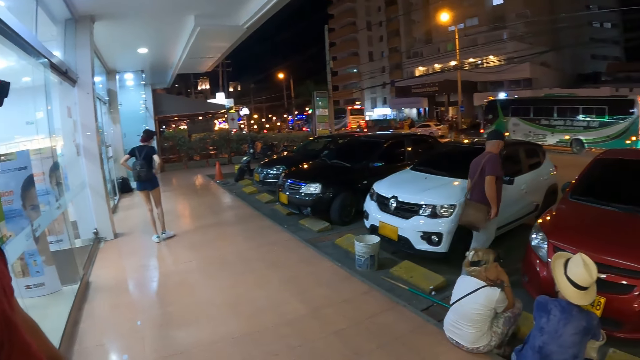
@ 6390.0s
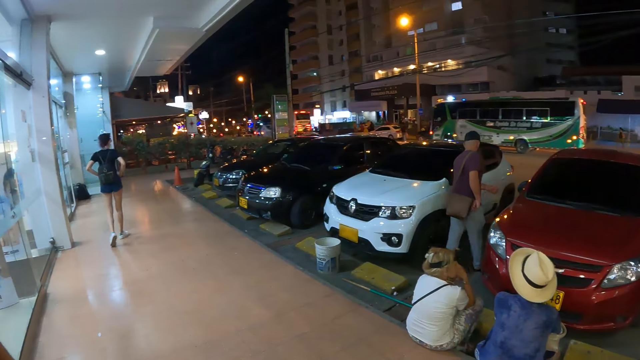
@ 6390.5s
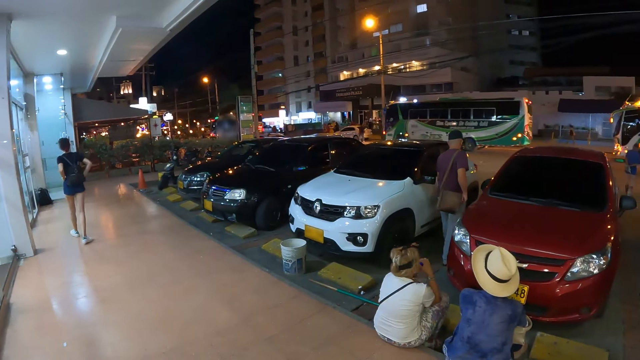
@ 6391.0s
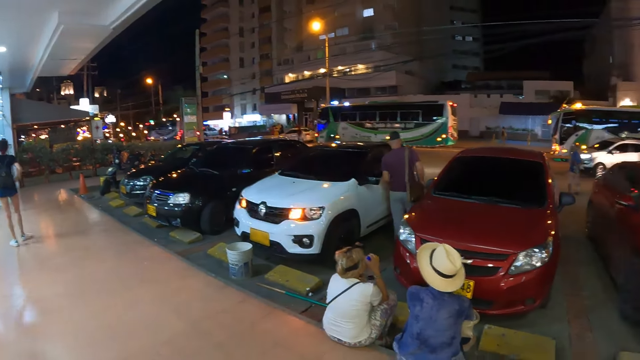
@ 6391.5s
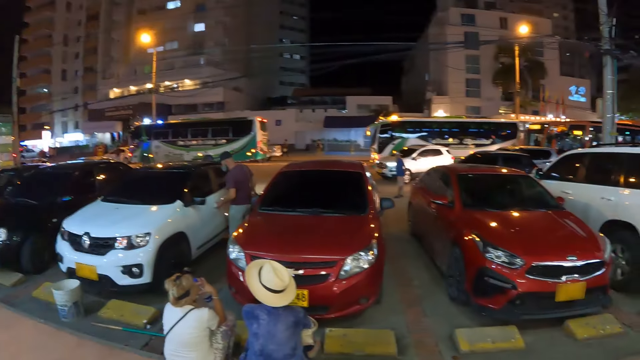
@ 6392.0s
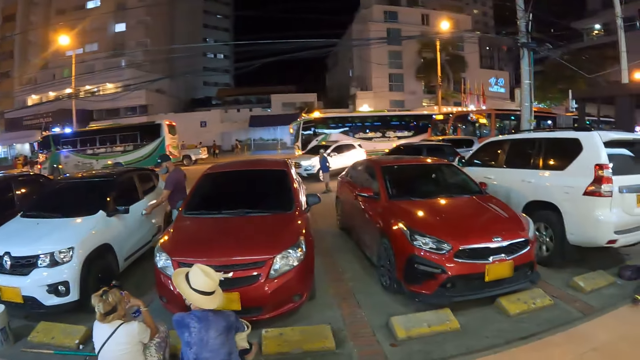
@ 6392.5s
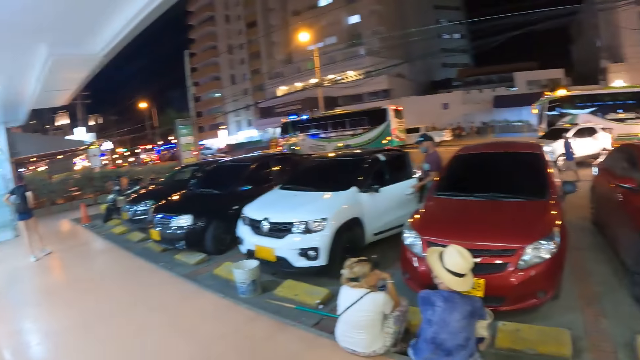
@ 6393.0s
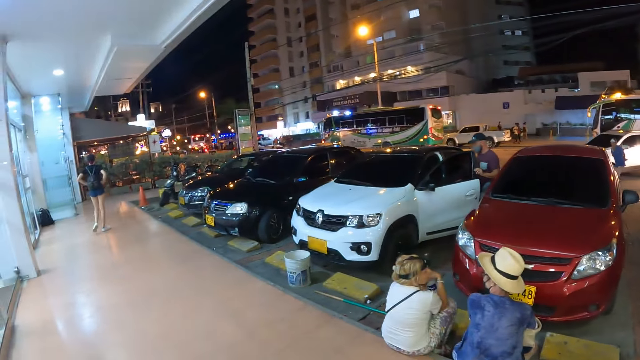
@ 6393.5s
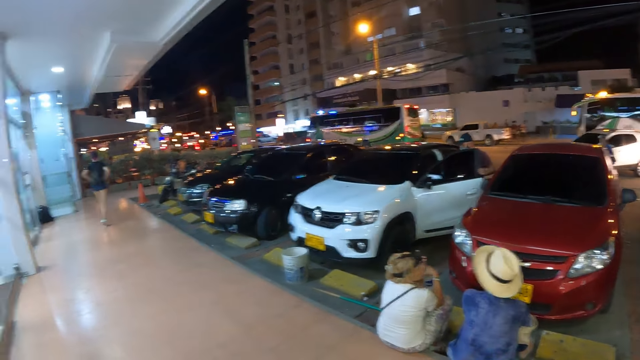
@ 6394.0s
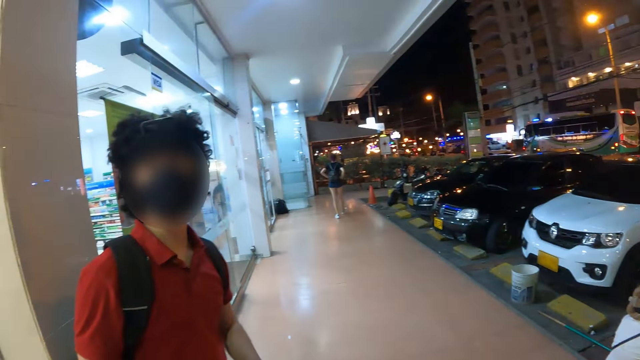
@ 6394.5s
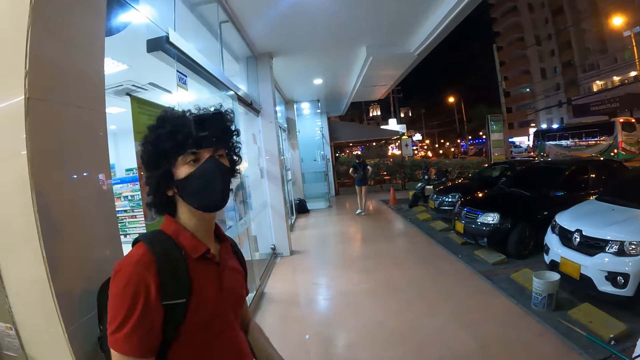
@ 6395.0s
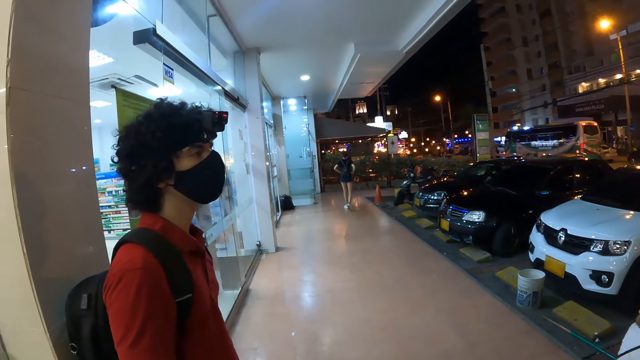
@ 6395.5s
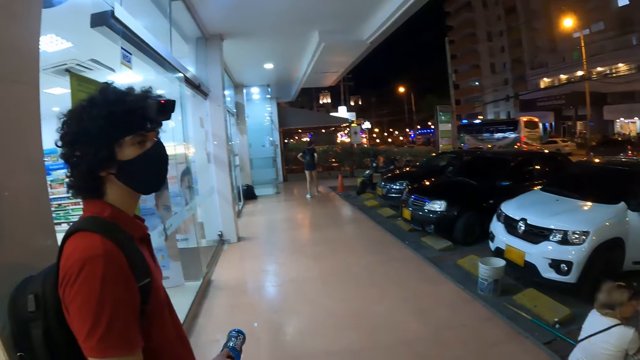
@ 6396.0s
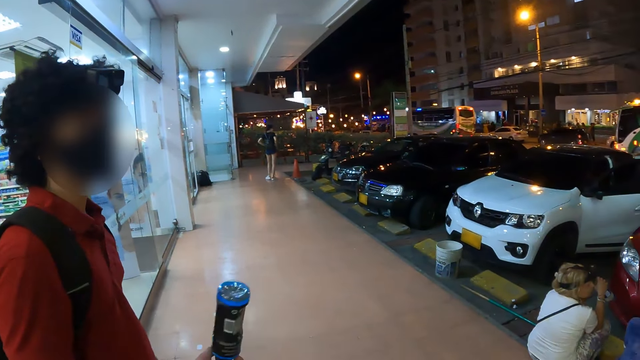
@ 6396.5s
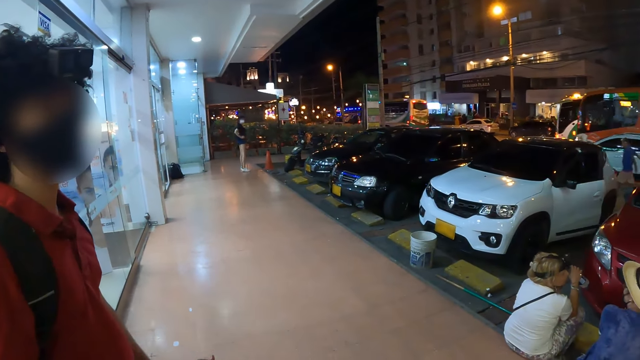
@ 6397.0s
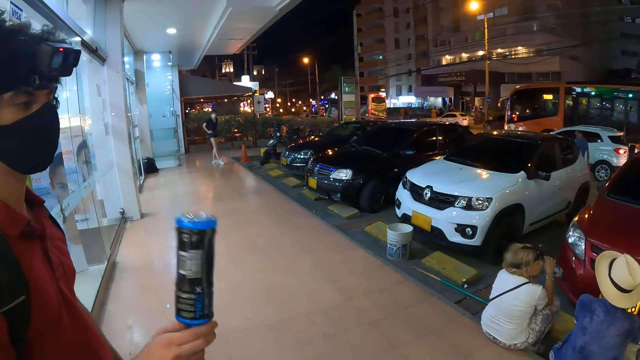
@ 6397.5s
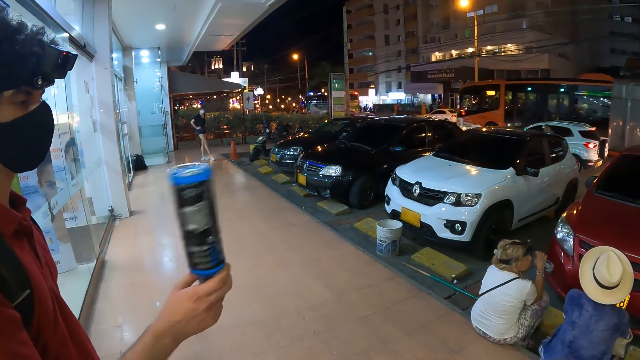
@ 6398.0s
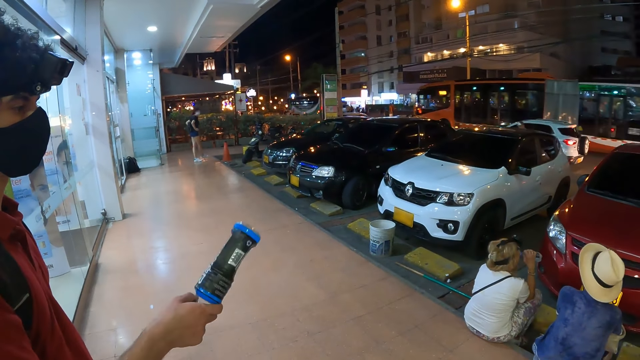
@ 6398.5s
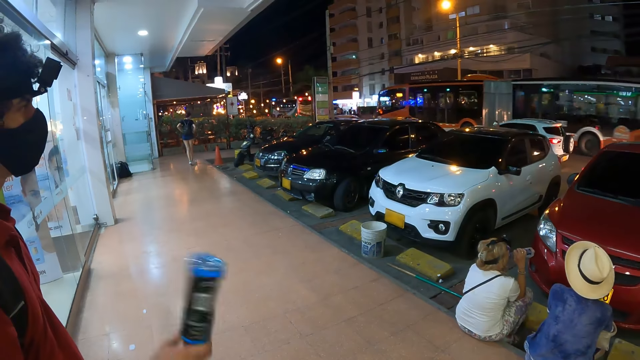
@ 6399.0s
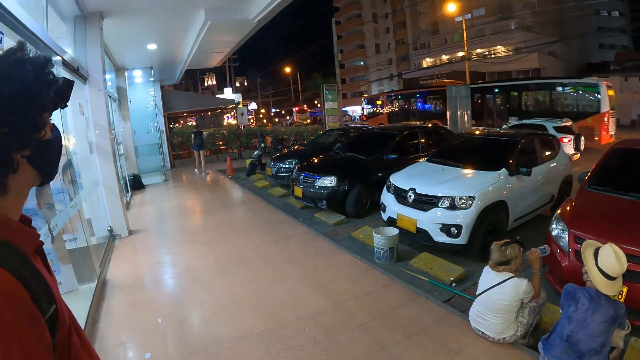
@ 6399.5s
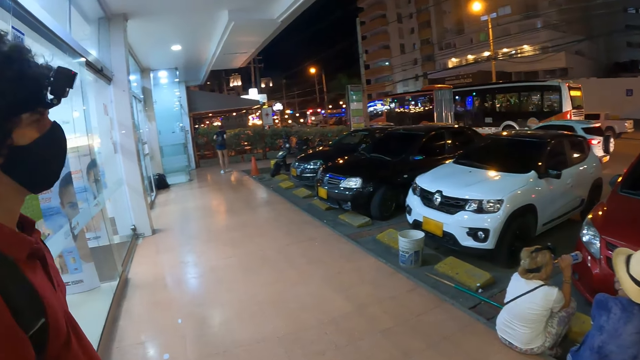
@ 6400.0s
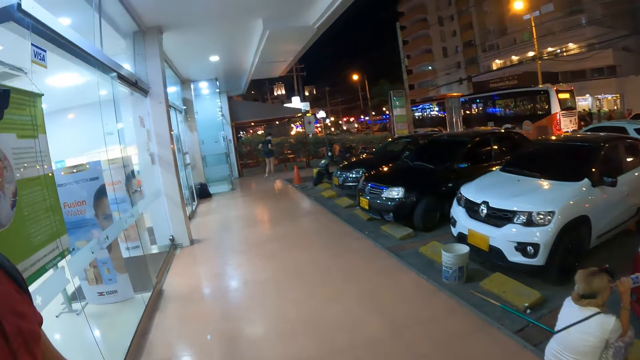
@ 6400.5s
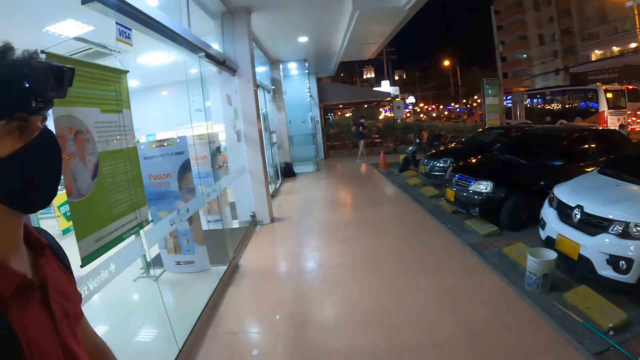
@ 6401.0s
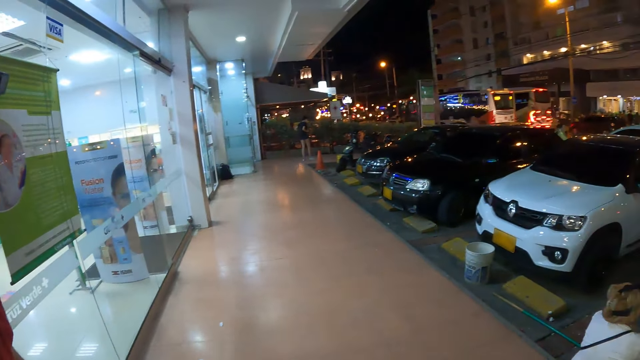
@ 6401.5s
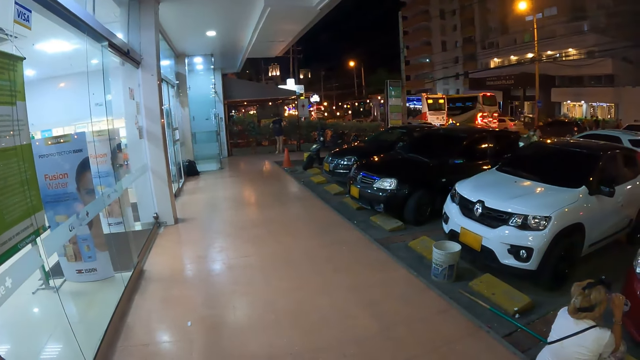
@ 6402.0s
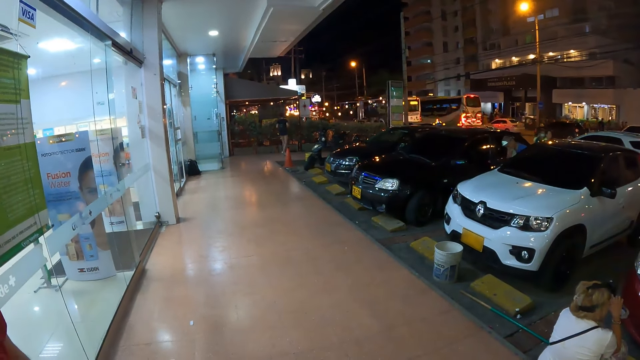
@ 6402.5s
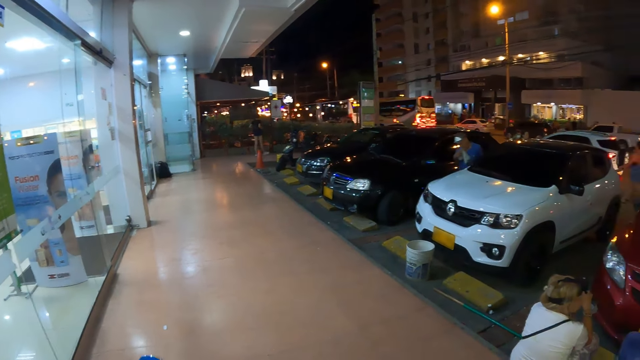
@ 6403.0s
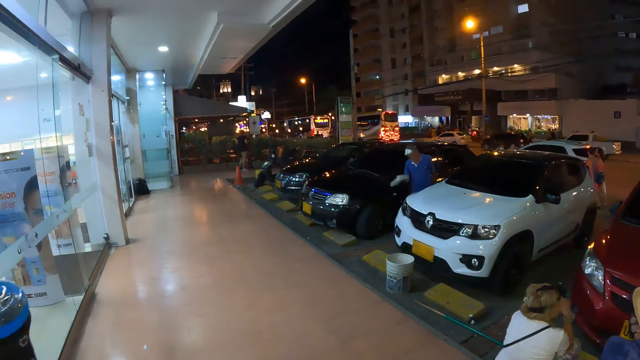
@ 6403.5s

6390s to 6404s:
The camera wearer looks around. They converse with the man. The man demonstrates with the water bottle in his right hand. The man moves the bottle. The woman walks out of the walkway.

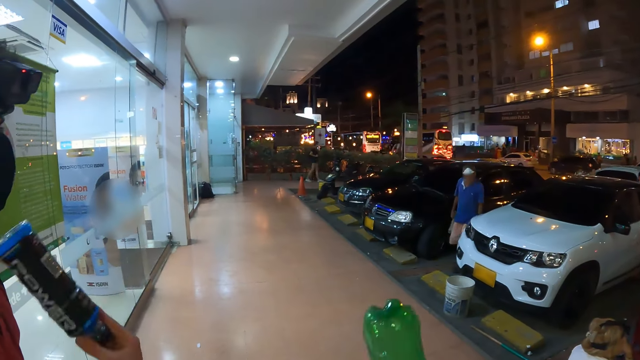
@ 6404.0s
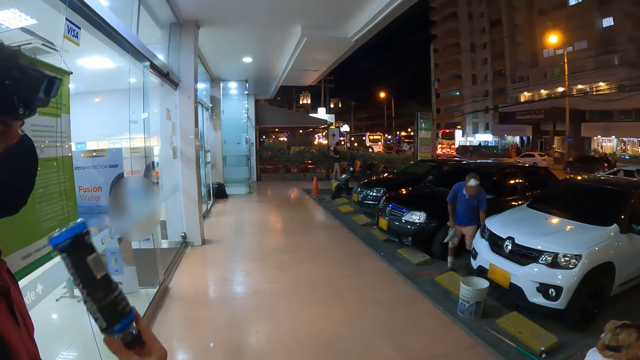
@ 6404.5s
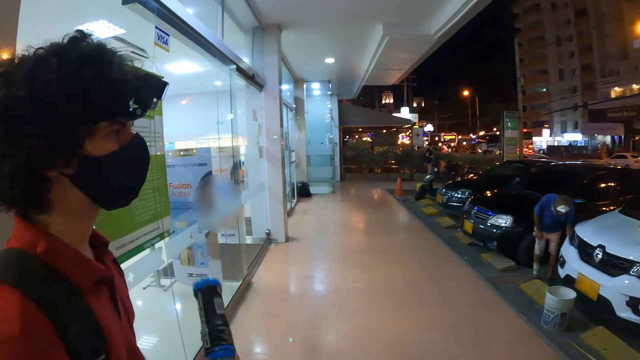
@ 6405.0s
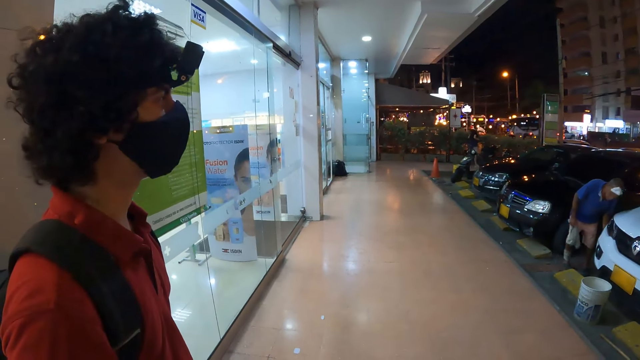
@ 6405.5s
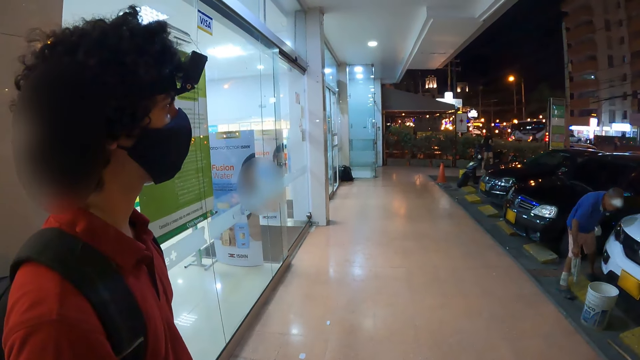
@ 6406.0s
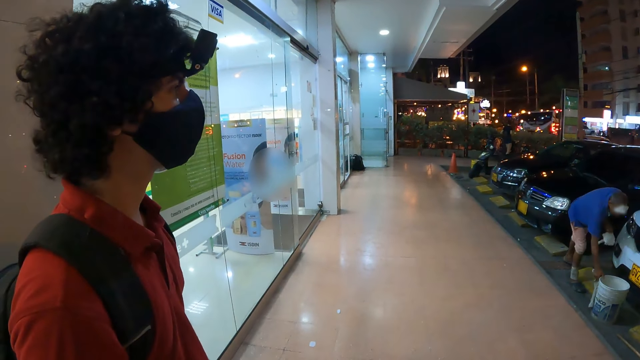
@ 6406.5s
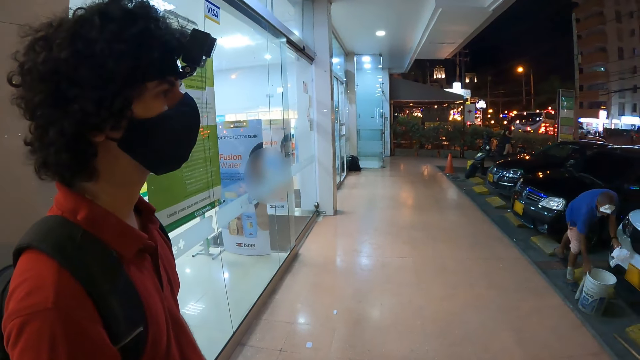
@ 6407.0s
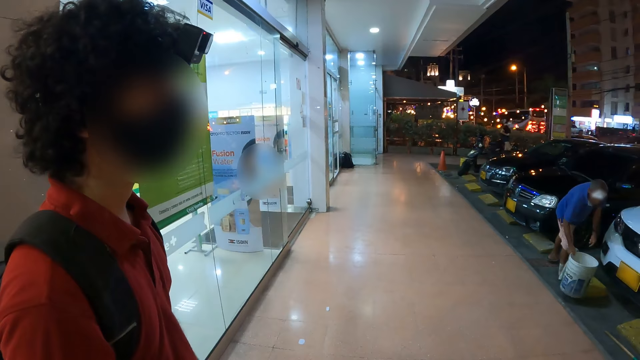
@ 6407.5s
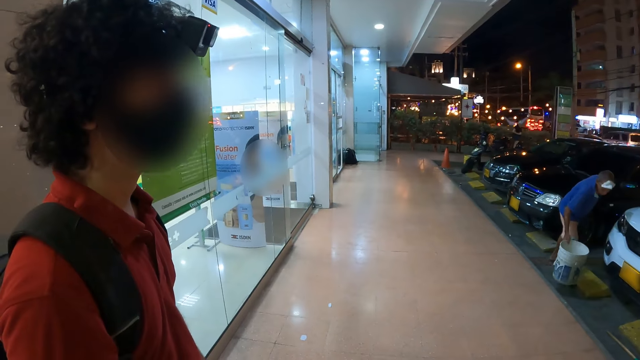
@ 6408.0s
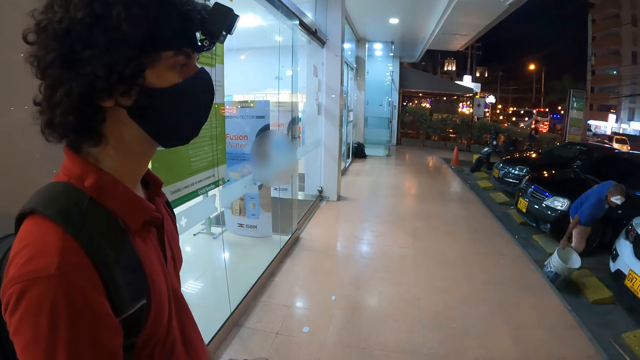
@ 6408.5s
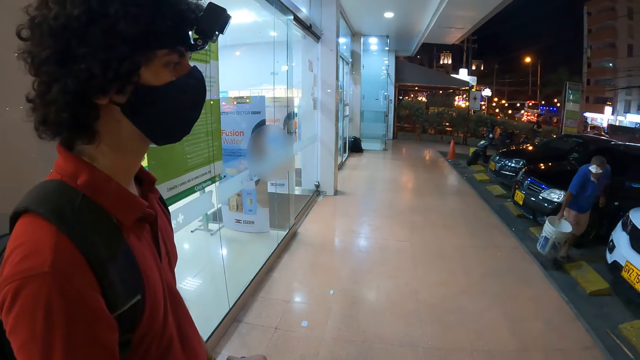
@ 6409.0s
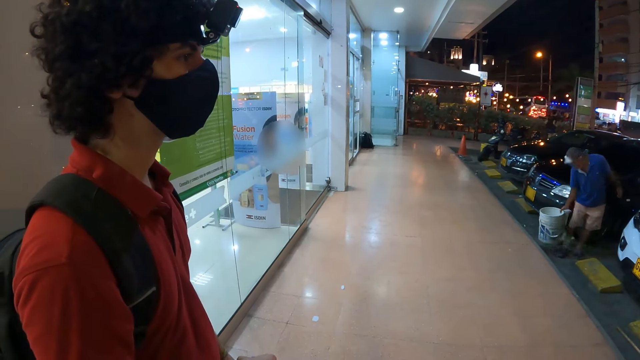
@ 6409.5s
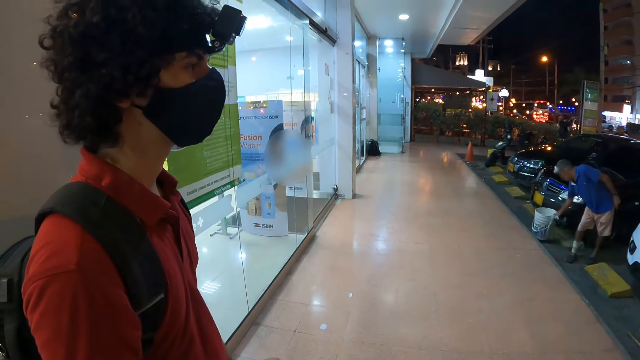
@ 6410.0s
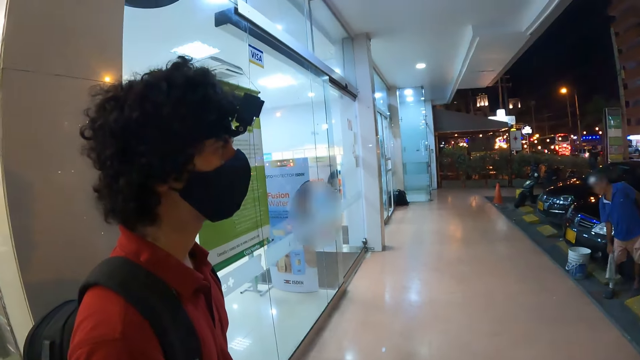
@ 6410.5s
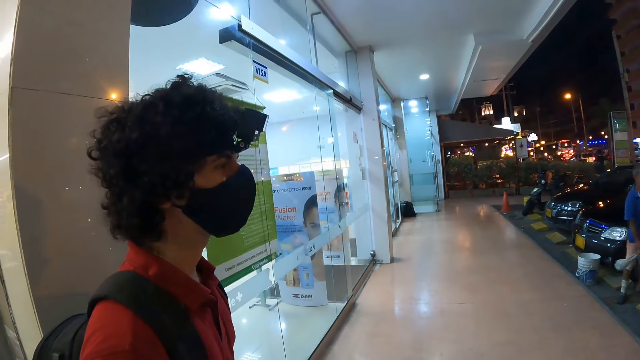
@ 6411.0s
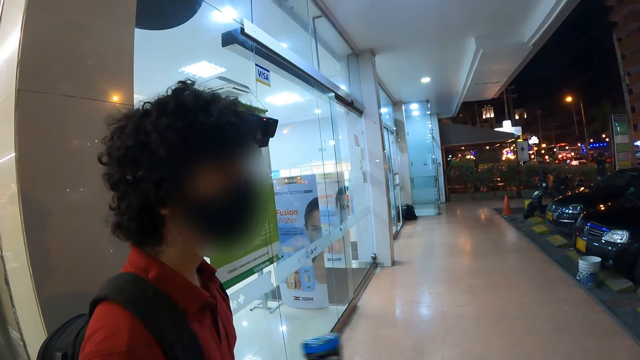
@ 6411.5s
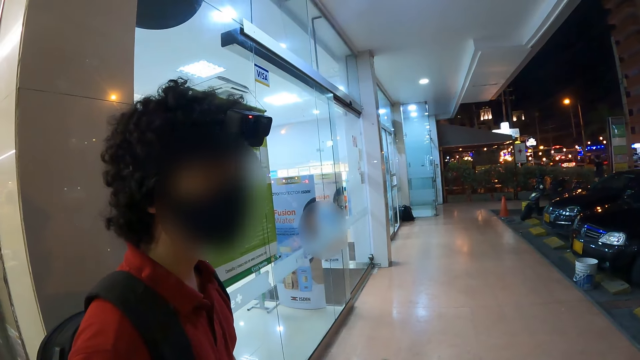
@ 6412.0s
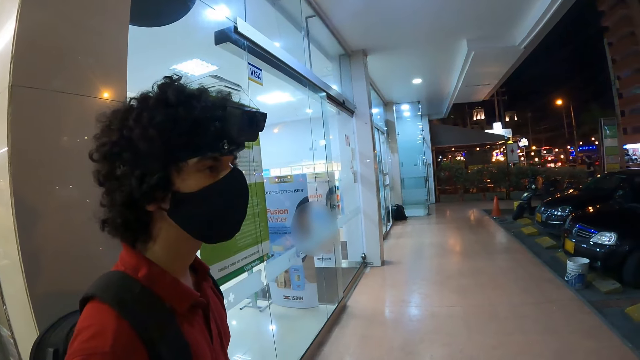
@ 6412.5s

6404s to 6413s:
A man carries a bucket from the ground with his right hand. The man drops a towel into the bucket with his left hand. The man drops the bucket on the ground with his right hand.
